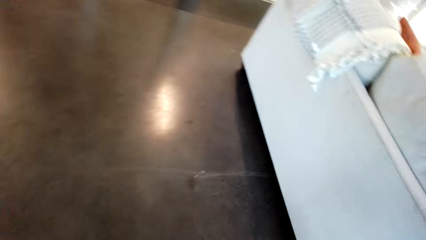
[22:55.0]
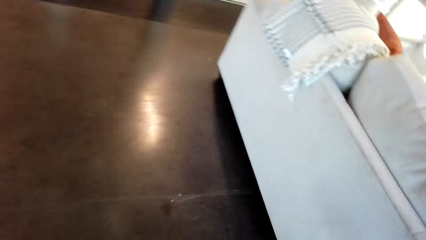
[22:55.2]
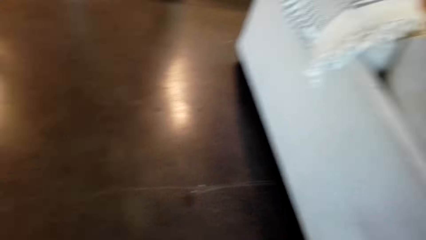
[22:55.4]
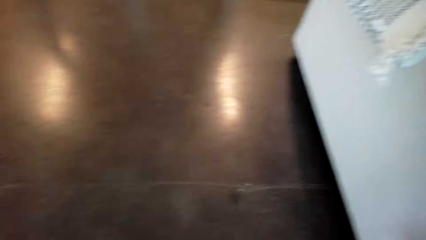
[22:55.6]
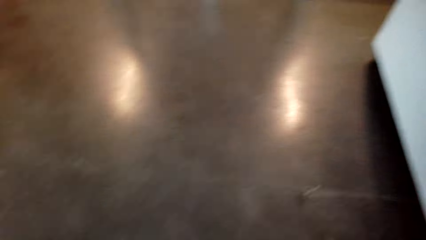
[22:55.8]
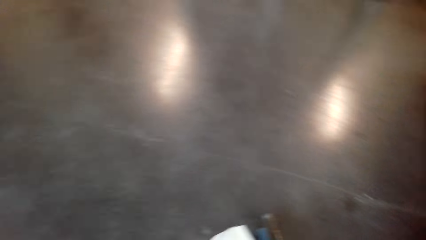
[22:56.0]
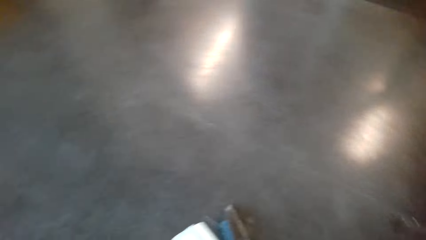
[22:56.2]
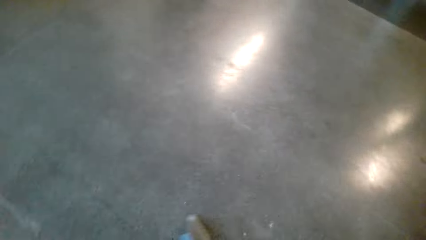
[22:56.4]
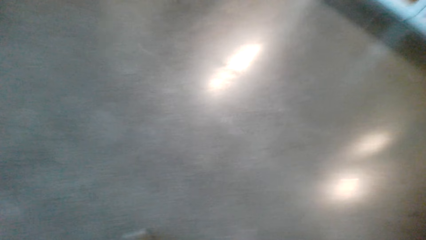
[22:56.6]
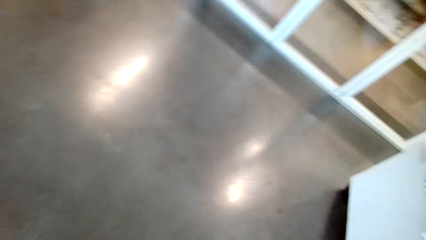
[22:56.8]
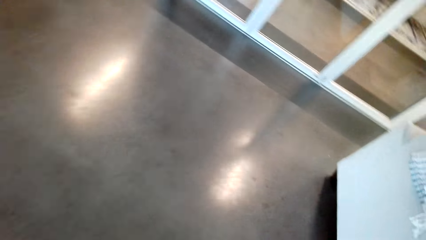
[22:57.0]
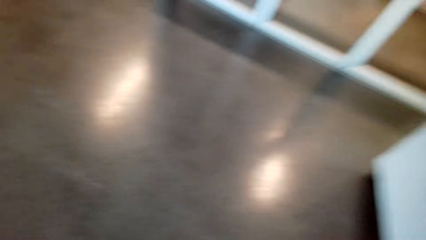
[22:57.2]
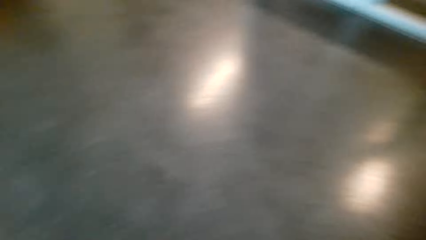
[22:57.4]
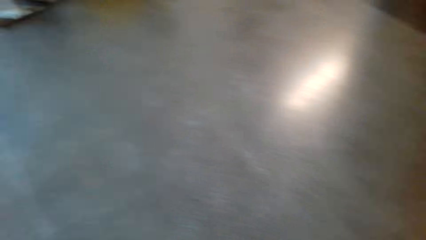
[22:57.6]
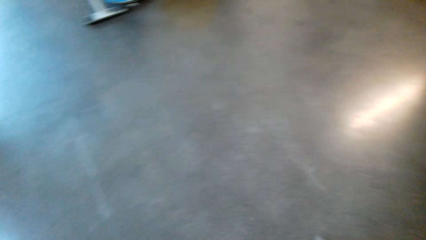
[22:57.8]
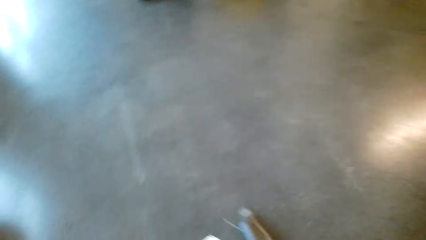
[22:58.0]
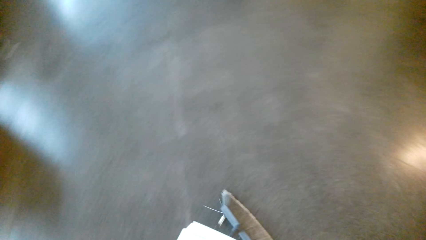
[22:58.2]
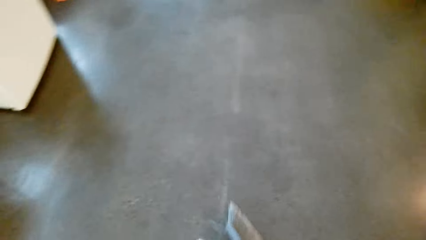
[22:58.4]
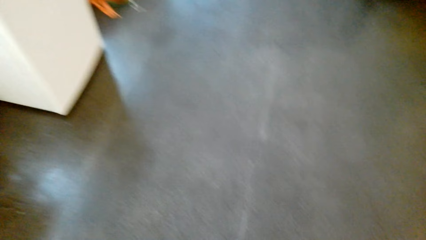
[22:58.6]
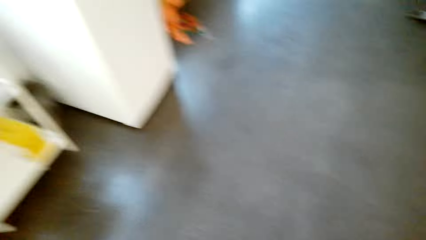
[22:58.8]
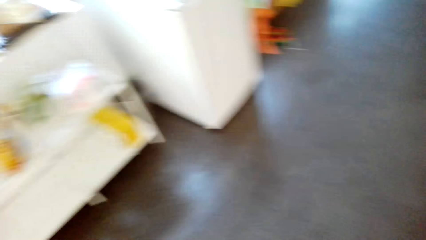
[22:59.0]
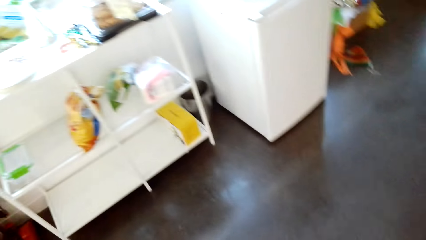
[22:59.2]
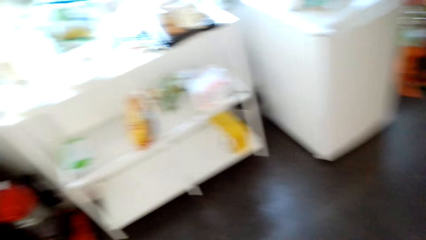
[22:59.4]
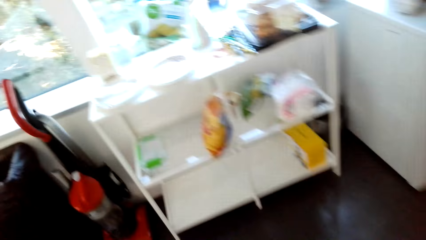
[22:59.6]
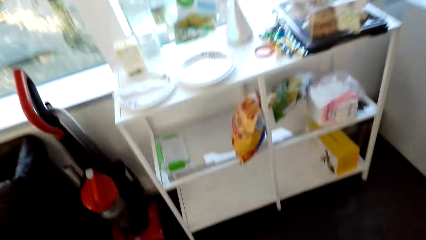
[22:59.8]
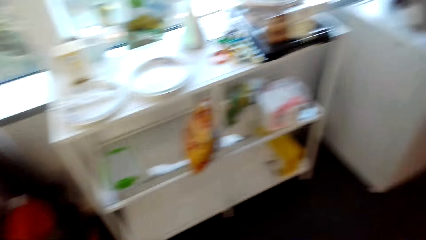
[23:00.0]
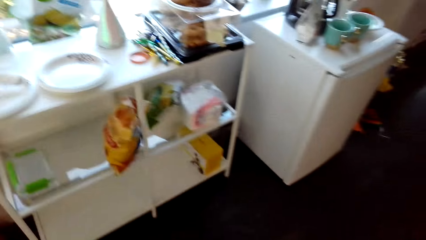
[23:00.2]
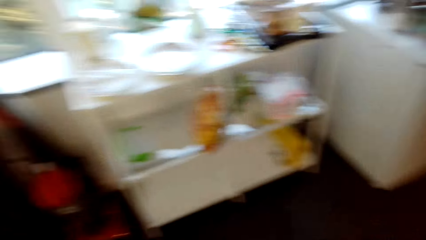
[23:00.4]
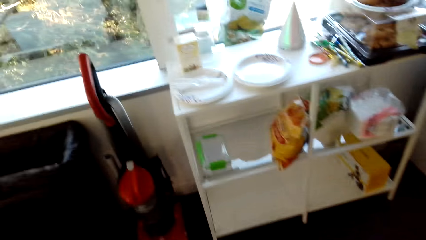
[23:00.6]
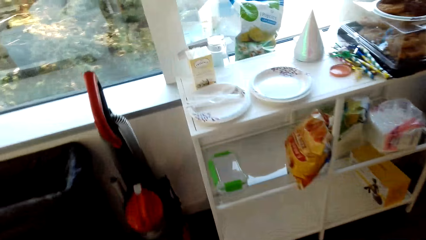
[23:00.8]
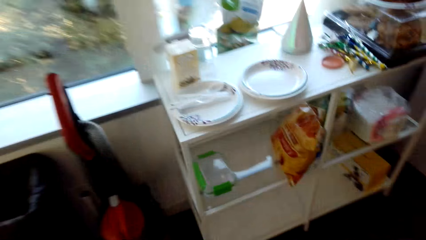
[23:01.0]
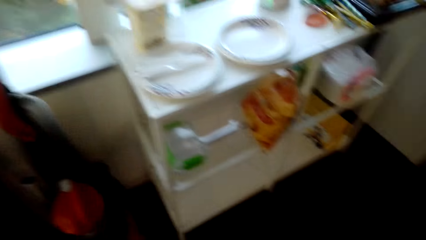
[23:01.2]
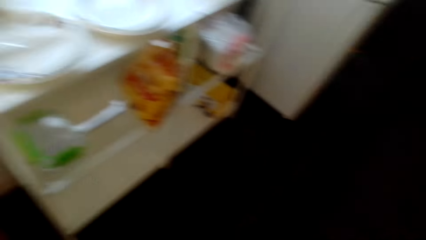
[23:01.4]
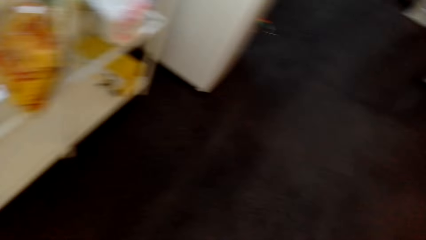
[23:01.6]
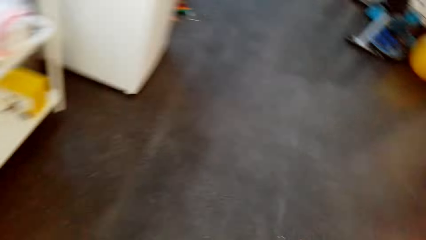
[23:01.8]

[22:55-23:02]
The camera wearer is sweeping the floor.

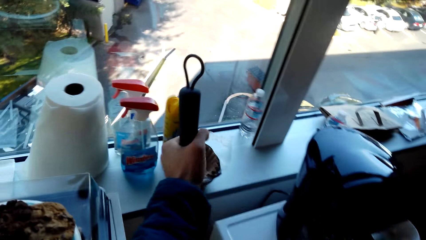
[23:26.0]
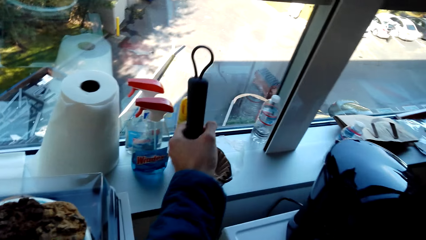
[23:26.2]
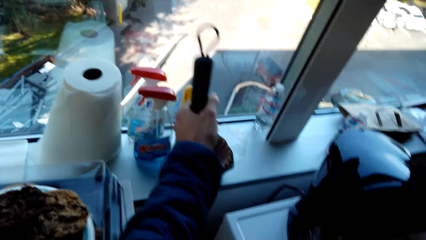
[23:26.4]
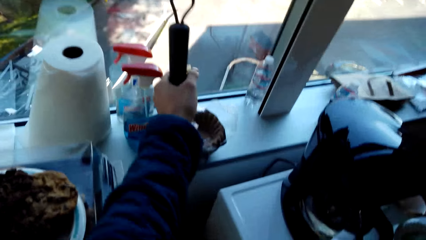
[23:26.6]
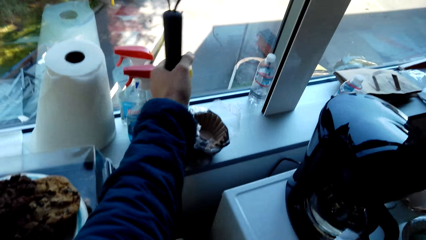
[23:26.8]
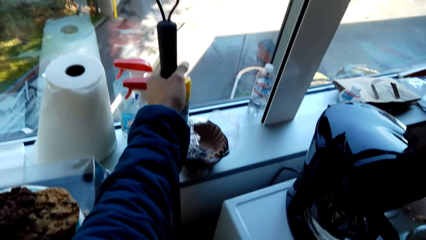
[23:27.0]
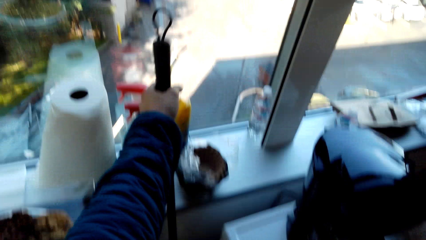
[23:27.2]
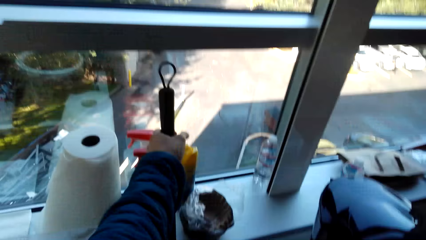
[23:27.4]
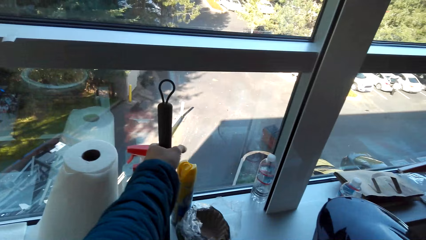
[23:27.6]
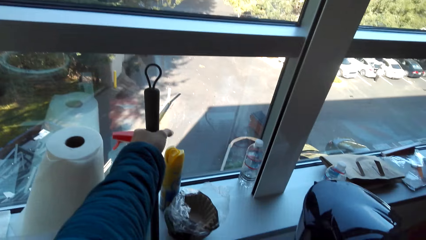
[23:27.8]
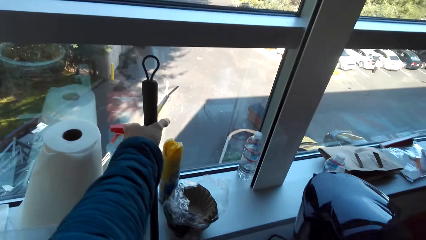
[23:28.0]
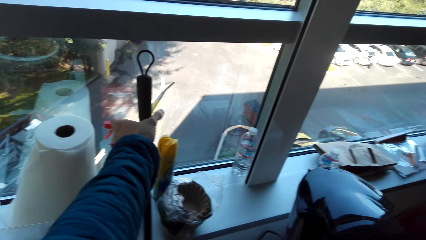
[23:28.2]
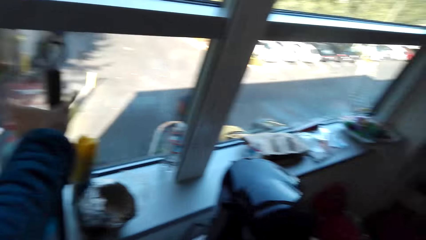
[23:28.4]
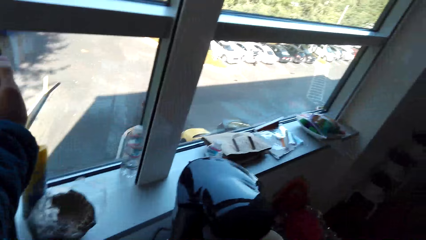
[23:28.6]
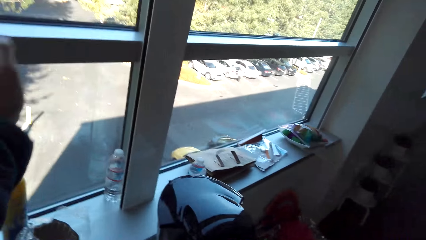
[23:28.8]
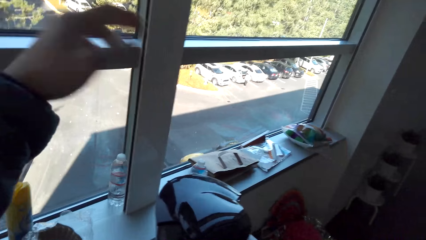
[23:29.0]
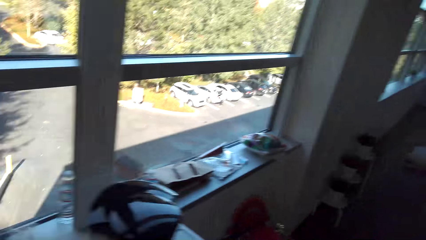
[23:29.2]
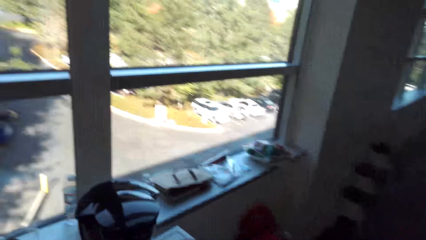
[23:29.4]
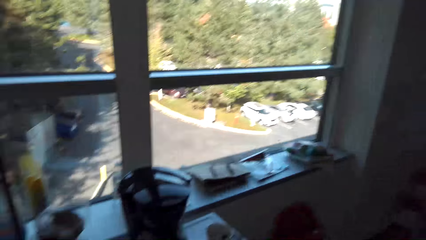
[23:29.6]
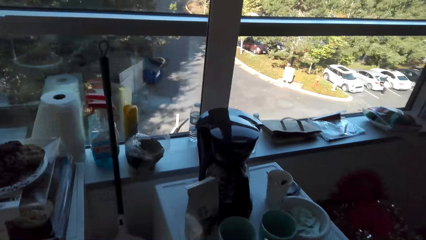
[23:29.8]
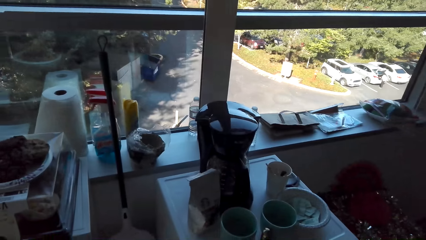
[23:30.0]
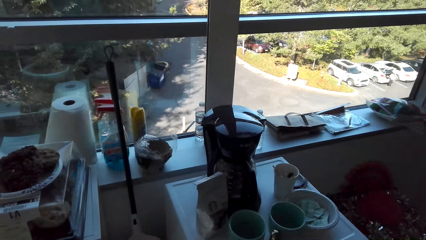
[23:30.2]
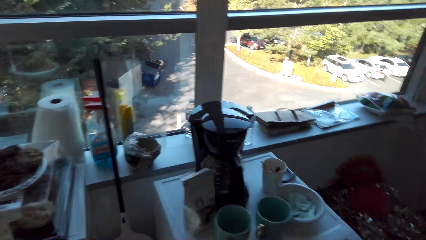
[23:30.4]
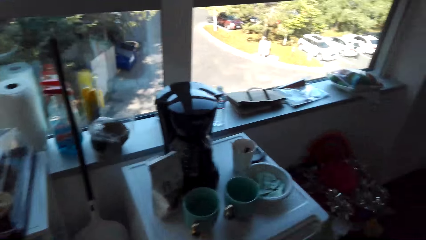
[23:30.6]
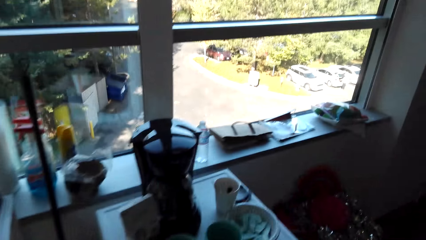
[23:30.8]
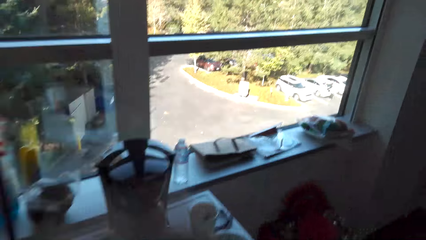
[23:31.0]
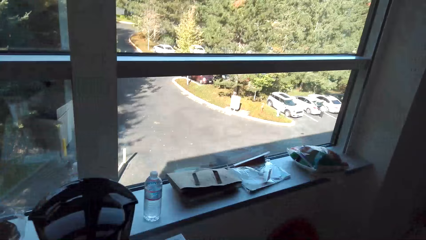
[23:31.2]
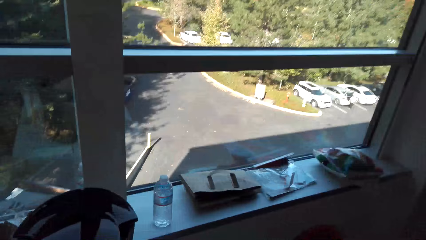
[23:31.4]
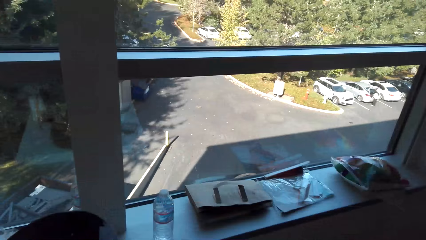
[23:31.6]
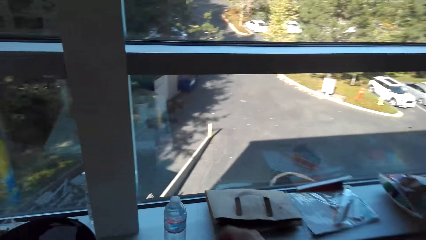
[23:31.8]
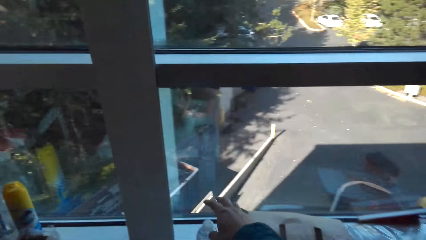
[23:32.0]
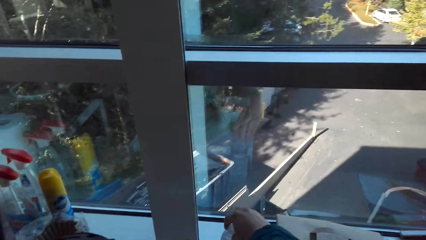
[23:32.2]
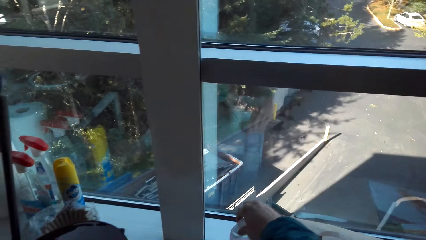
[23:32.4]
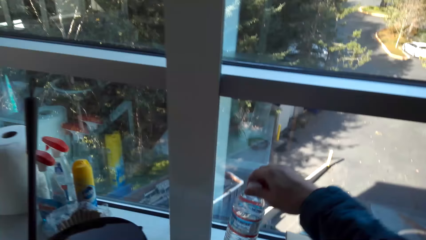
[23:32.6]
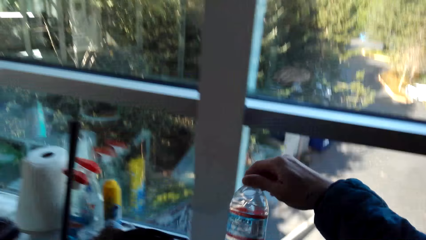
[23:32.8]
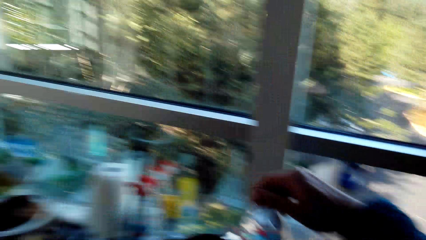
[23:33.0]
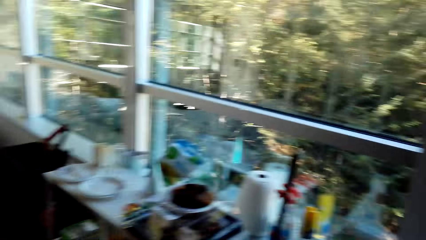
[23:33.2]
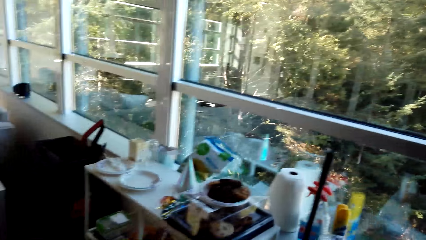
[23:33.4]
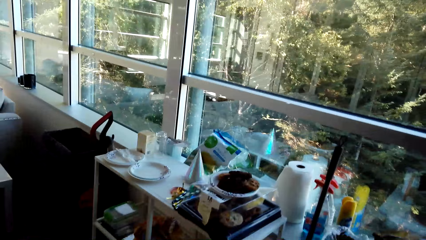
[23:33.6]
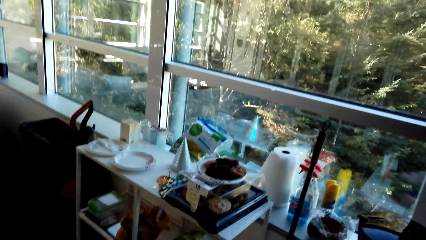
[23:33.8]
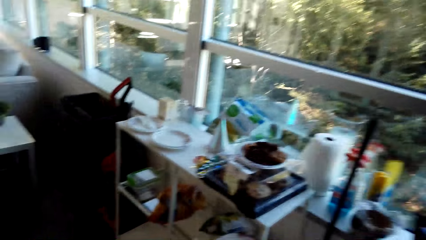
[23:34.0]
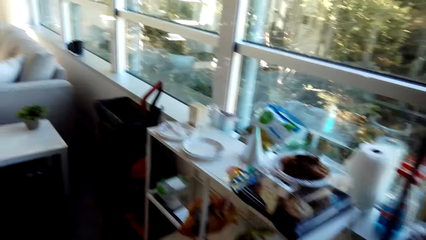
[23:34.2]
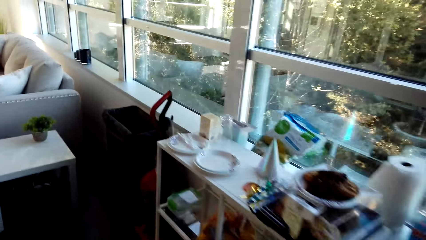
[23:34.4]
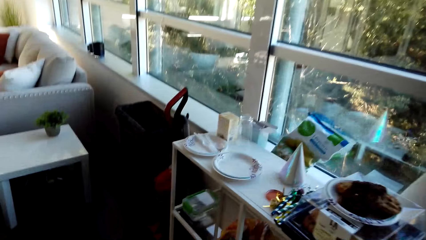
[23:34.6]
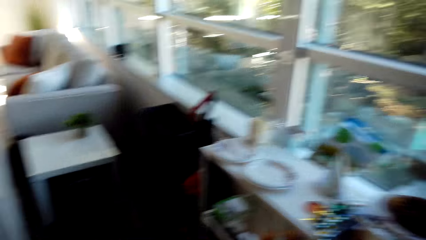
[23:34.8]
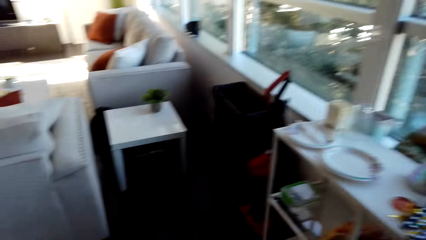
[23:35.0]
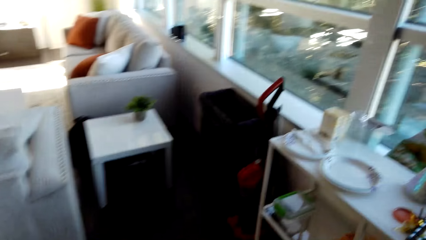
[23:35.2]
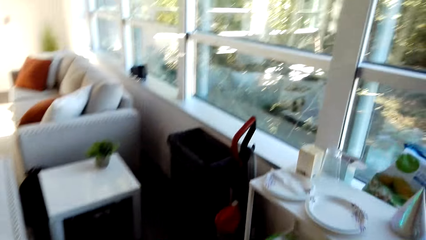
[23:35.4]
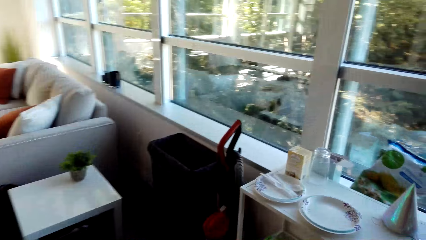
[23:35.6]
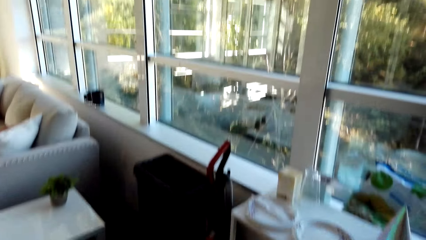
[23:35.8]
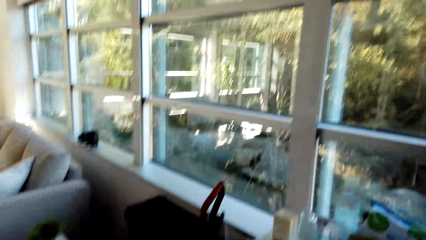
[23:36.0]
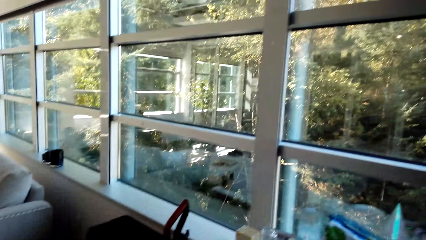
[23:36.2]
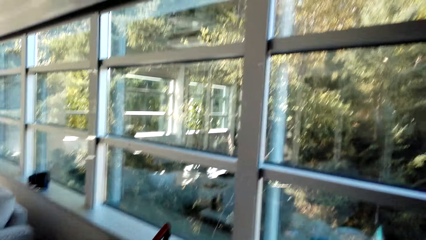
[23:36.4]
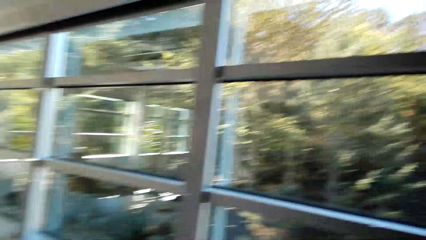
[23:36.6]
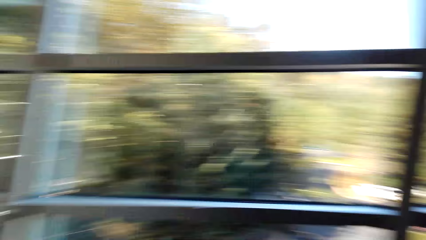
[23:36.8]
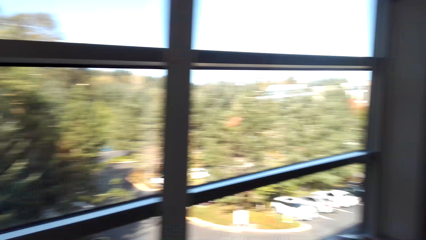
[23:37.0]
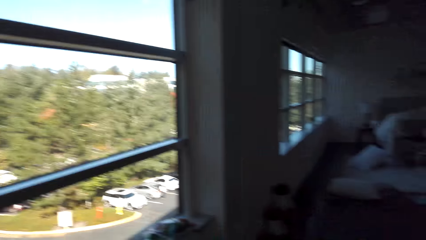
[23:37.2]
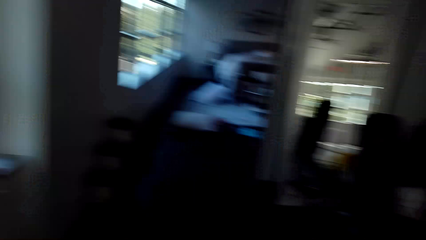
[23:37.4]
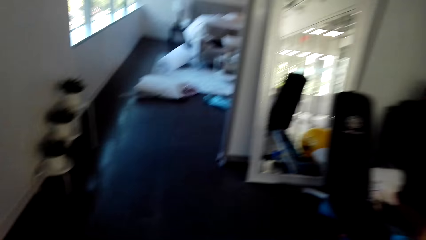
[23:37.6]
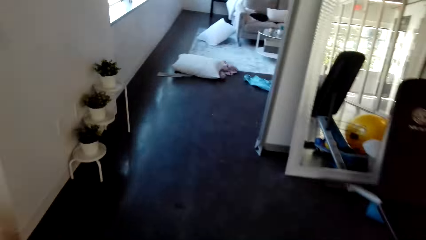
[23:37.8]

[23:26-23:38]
The camera wearer puts the broom against the wall. They walk around the house. They take a bottle. They walk around the house.
